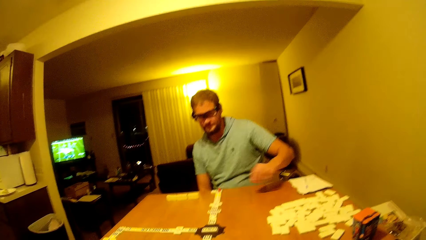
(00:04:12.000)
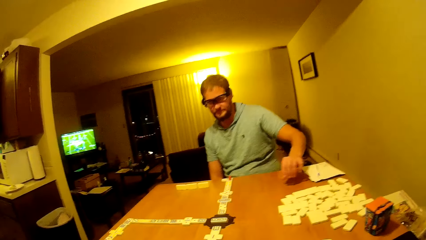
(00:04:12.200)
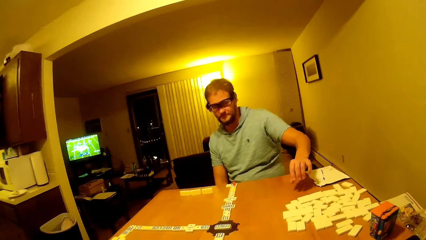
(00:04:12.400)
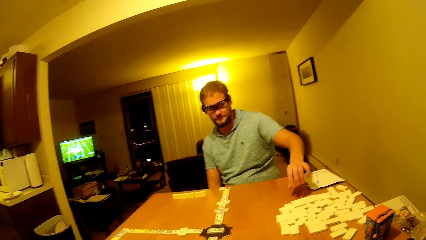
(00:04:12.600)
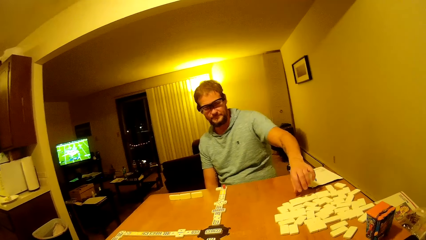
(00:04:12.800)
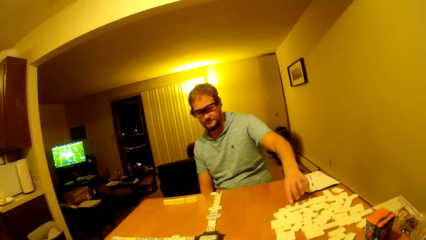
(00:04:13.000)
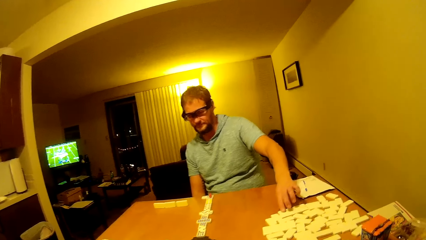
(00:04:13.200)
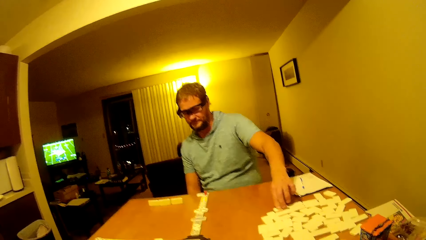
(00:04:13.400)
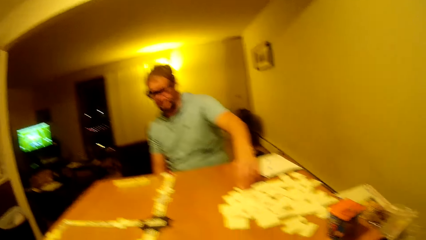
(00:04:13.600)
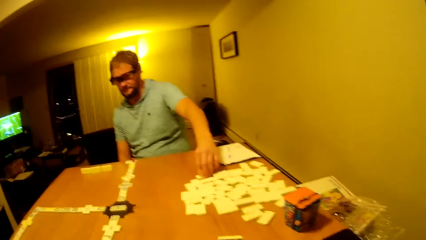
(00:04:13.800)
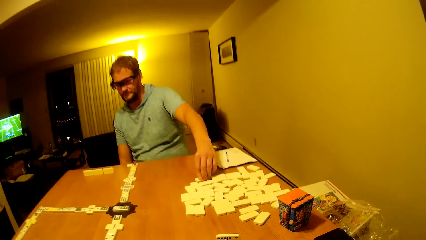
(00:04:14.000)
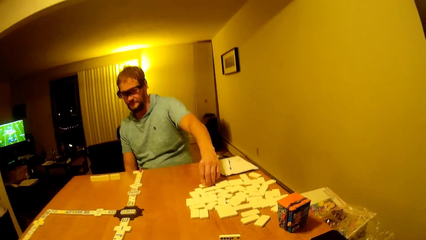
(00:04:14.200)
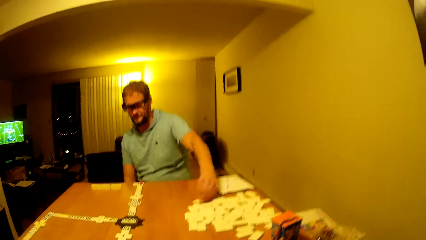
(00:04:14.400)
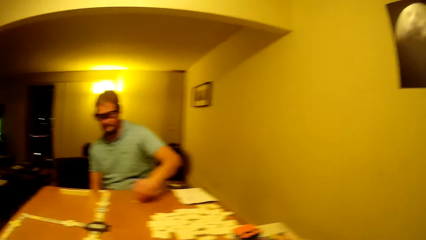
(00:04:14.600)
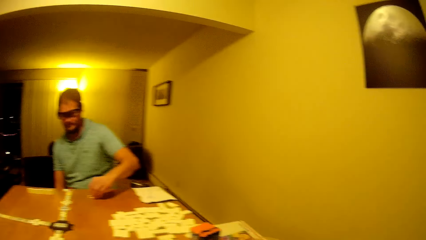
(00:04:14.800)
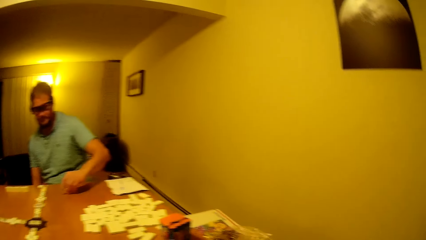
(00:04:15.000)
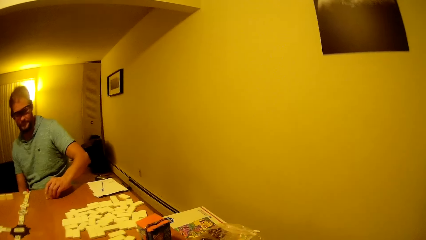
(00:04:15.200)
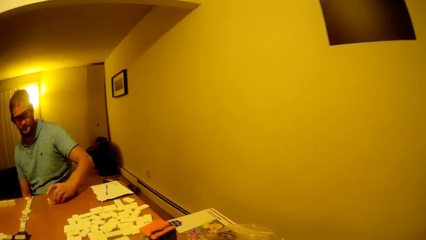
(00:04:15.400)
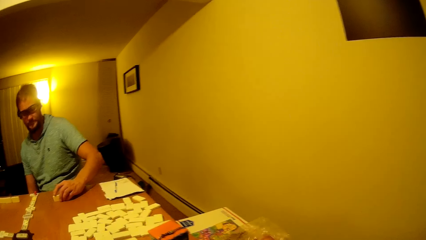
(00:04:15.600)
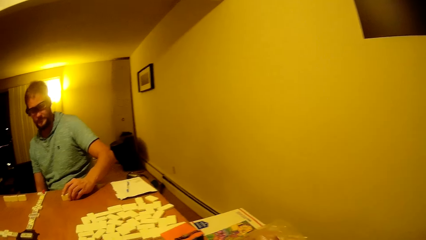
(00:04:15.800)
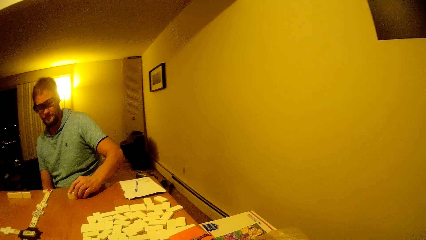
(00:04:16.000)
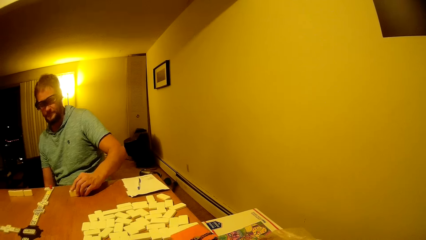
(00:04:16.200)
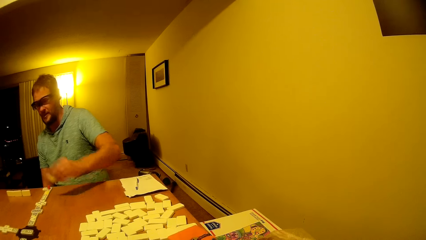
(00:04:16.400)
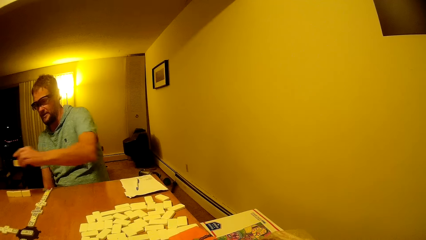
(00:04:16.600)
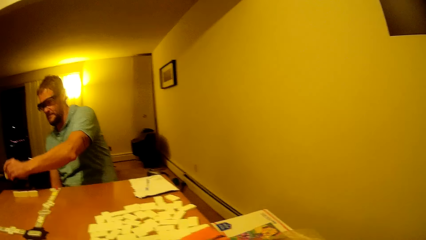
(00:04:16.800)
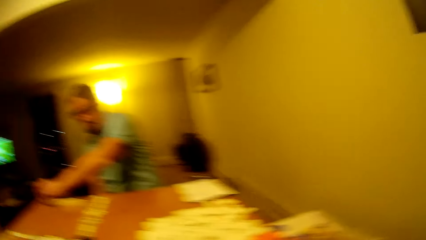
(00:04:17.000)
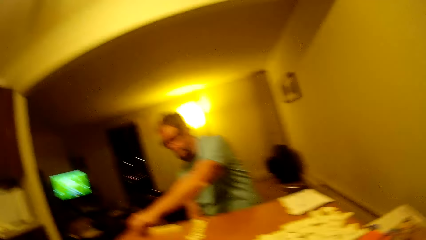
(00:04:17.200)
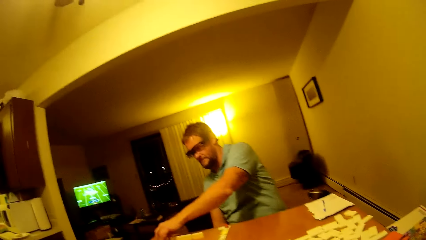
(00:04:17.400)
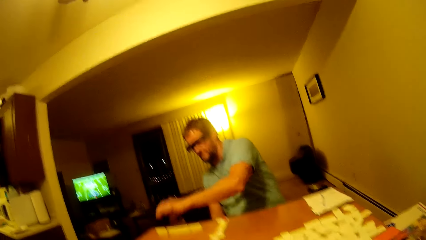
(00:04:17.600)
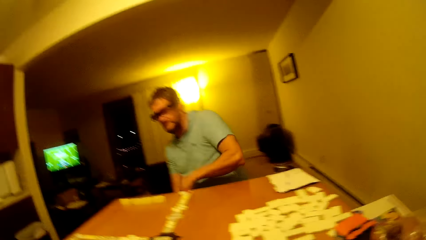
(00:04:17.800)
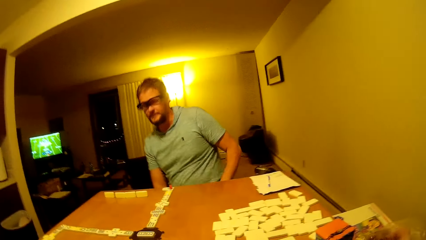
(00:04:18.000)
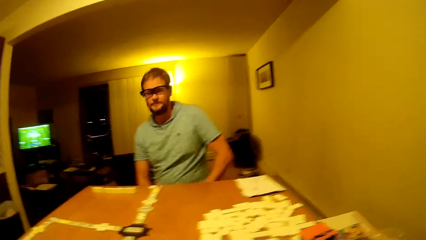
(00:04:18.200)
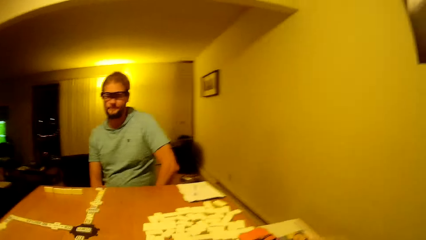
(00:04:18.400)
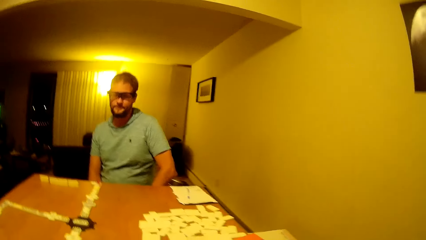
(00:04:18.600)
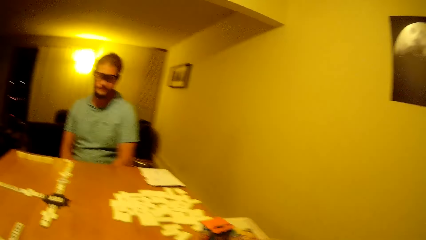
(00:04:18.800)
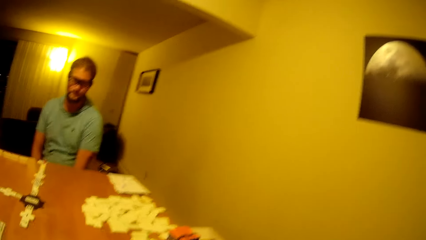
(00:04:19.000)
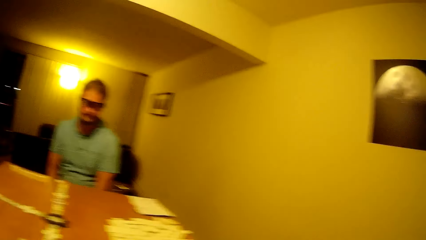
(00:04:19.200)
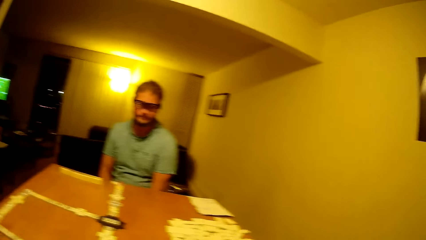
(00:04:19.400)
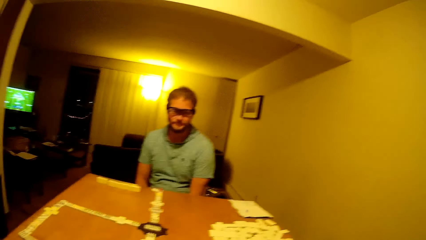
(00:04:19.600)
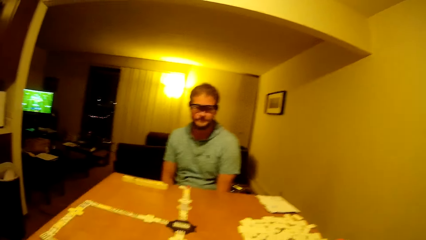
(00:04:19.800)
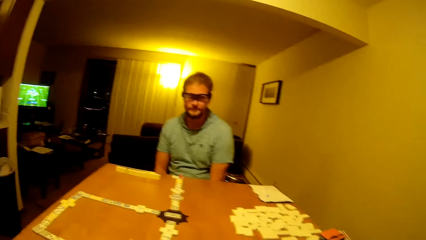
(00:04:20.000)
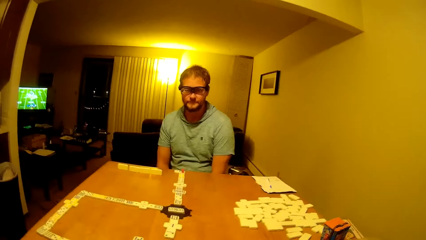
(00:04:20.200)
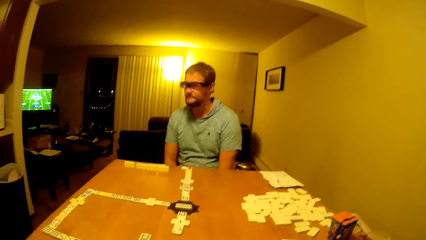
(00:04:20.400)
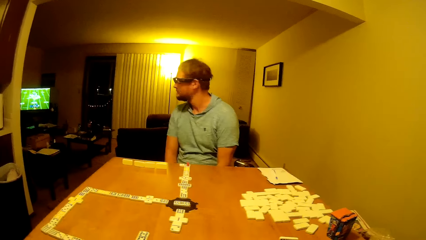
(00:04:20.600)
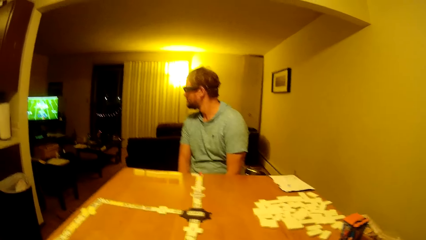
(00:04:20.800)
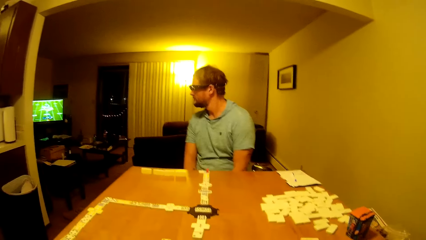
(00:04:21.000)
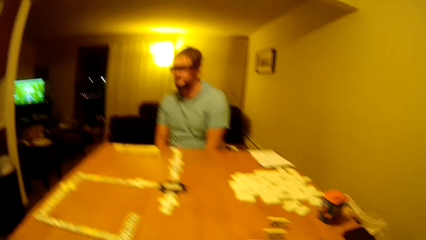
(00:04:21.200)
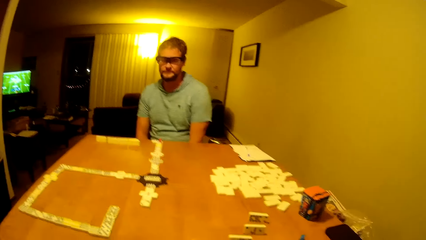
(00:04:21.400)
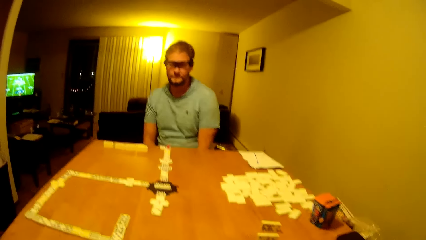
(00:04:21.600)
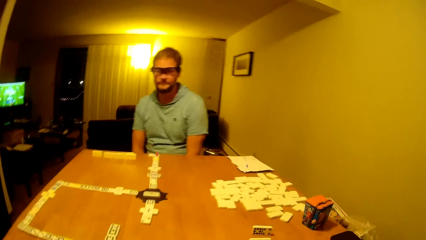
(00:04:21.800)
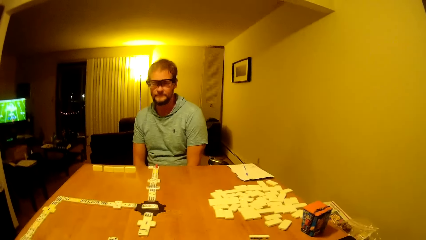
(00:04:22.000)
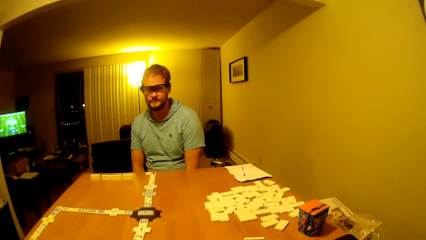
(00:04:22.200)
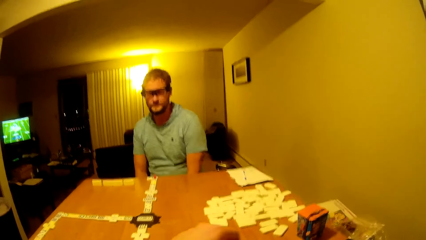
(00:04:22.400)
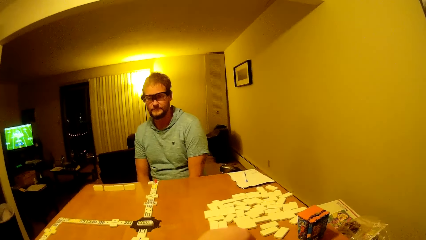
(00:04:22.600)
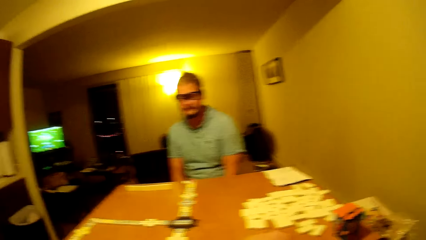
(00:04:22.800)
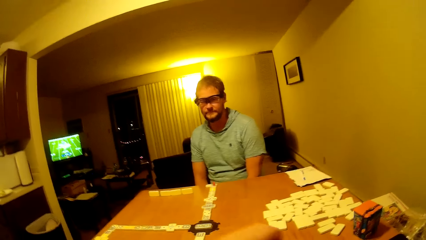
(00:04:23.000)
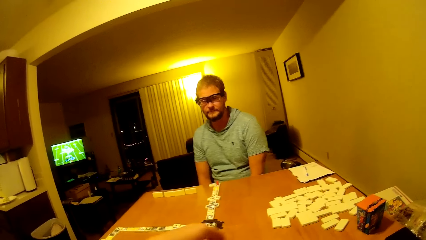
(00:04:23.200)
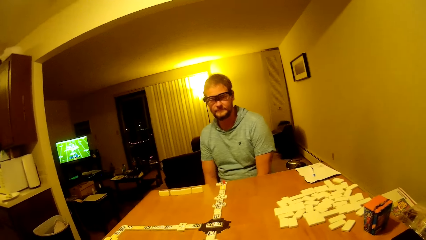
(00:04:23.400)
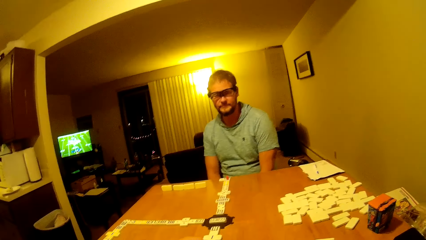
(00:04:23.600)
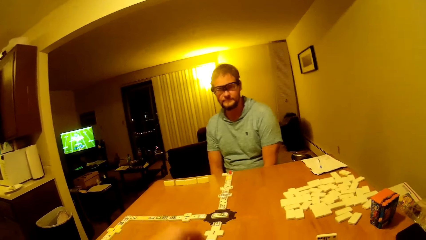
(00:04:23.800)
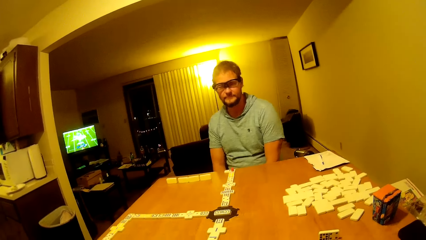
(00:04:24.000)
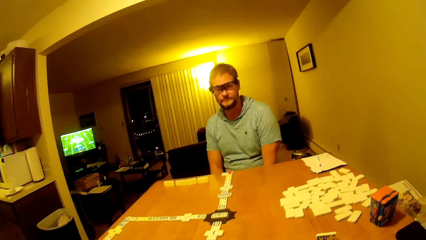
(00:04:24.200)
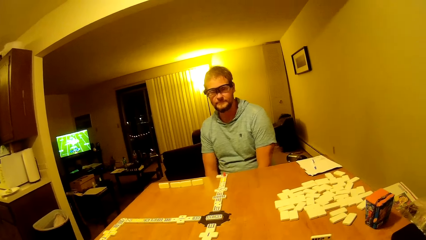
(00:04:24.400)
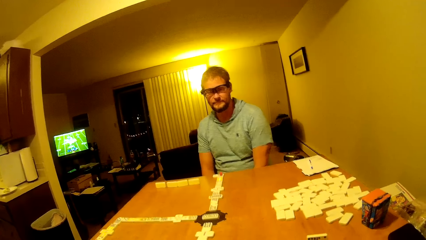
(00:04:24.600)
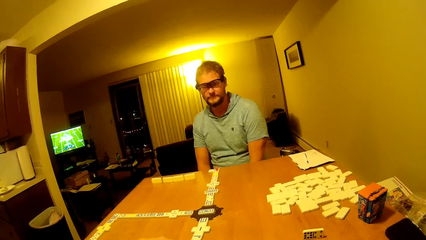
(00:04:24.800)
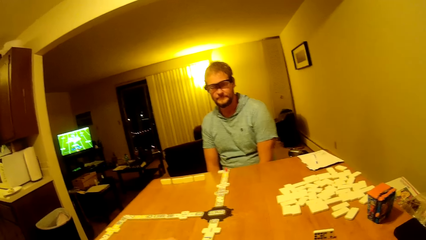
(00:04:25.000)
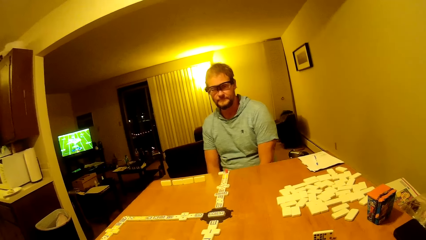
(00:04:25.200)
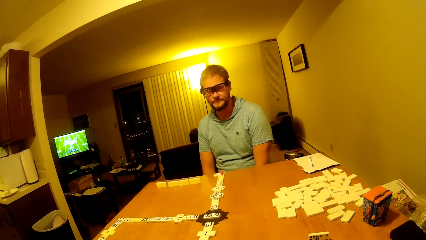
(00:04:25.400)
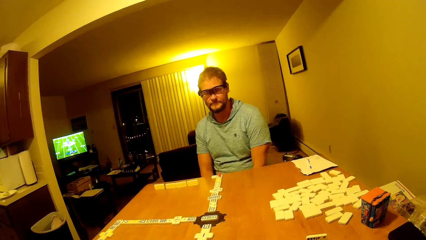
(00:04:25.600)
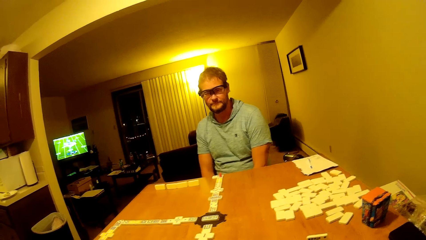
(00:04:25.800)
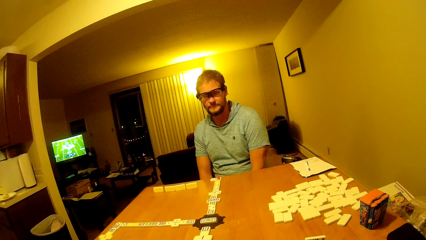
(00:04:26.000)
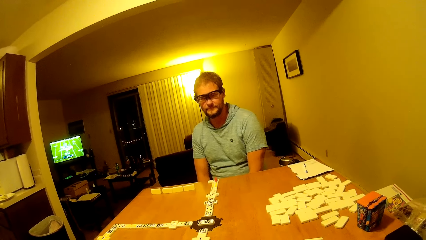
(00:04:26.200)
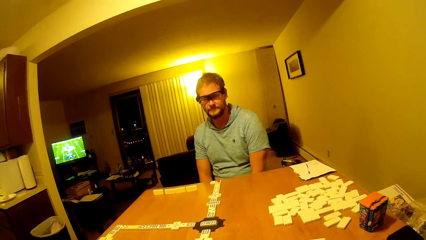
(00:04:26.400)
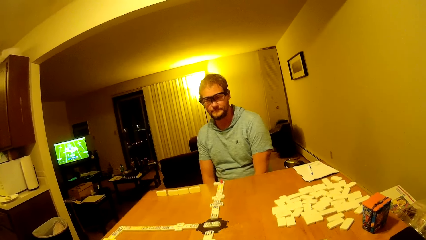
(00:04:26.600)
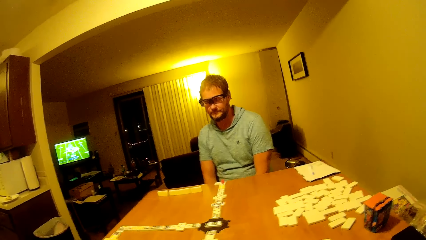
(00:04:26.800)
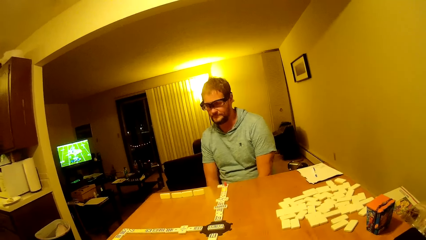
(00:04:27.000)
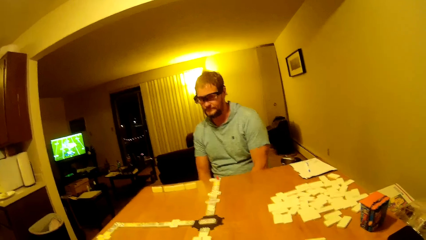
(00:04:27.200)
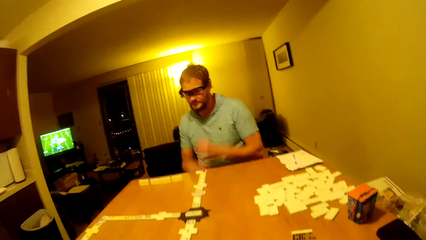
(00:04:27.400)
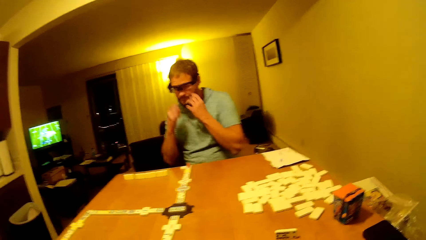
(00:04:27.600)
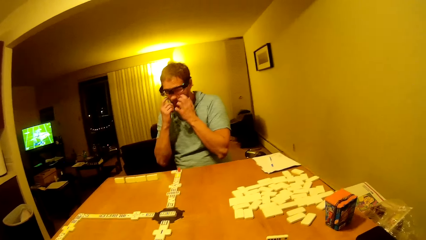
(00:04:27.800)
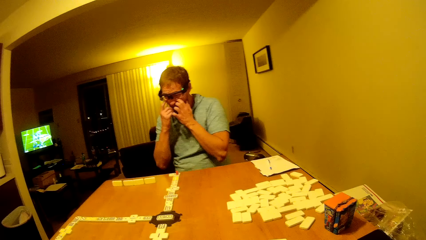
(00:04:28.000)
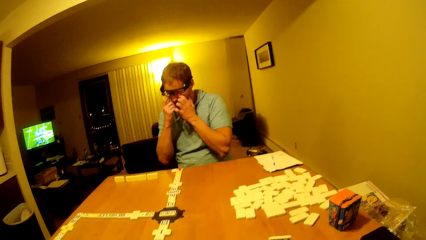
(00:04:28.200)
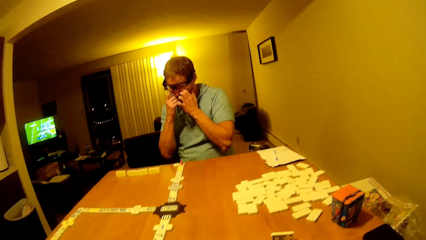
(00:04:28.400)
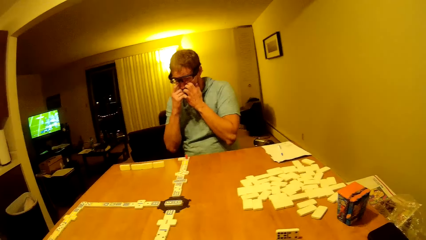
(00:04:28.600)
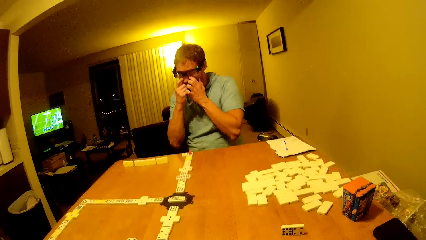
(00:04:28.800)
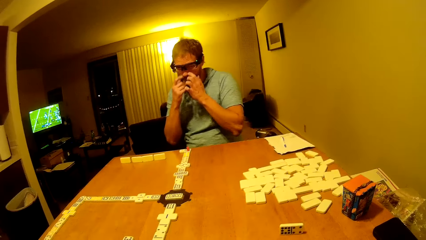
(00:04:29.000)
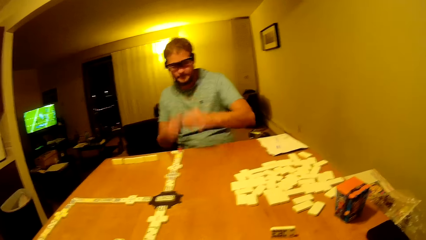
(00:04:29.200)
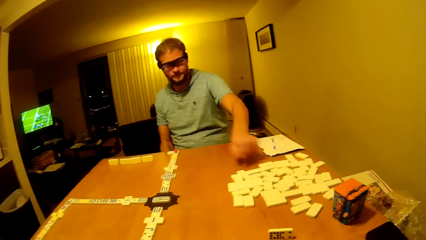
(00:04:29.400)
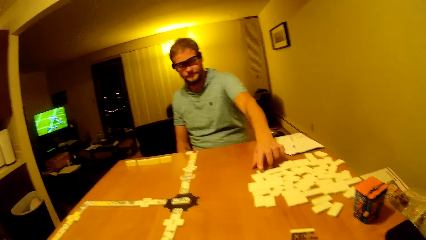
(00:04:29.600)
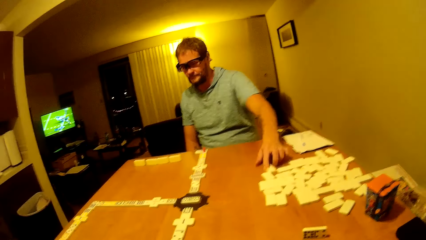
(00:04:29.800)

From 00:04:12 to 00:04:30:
A man moves a dice. The camera wearer moves the dice. The camera wearer and the man stare at the tiles on the table. The man touches the eyes.
